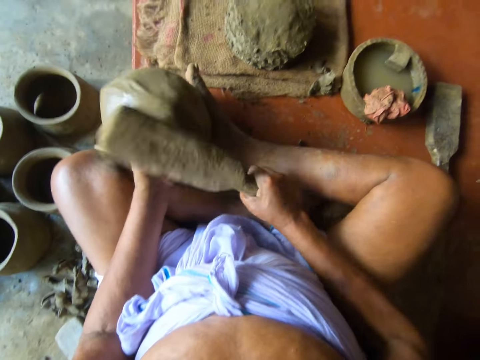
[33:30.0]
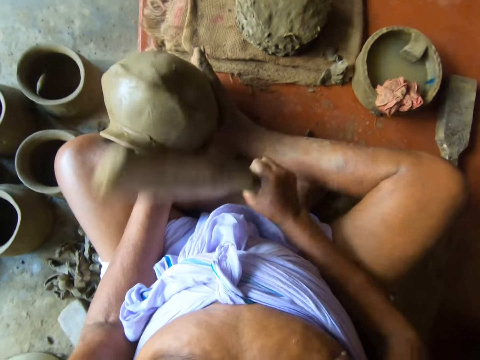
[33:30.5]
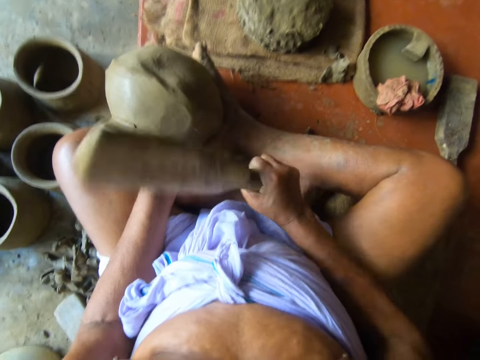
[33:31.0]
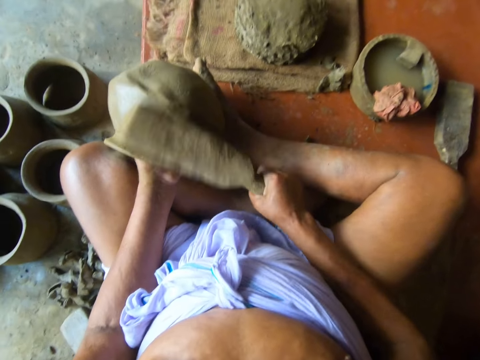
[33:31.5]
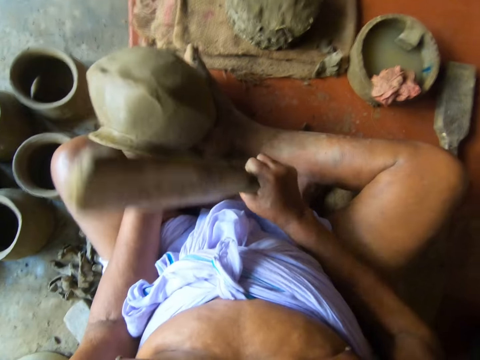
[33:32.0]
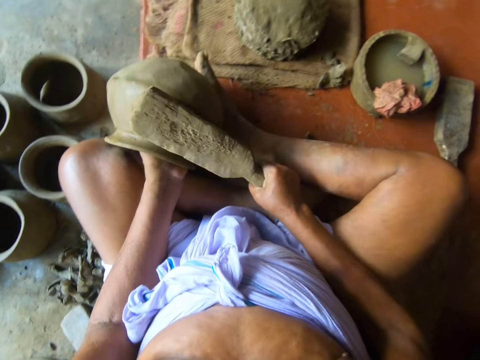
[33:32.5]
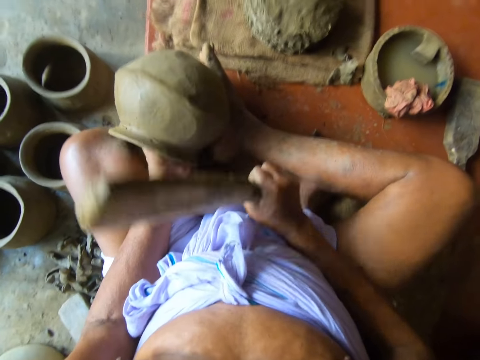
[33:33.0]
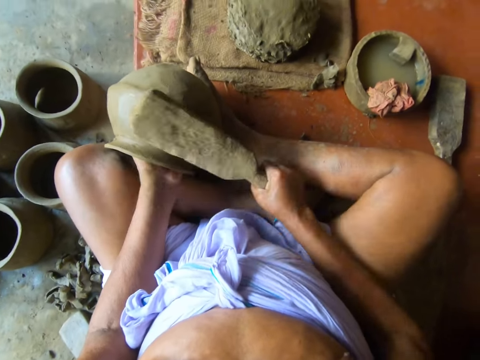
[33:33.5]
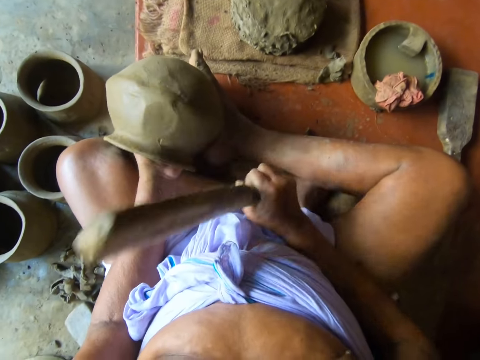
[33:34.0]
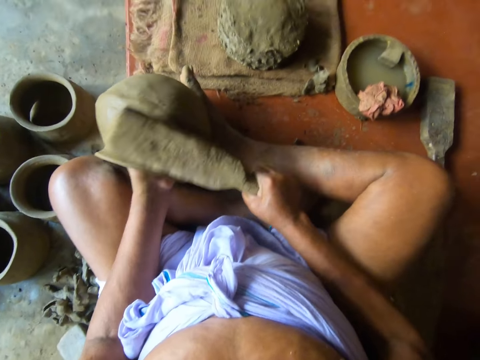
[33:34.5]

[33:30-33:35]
The camera wearer beats the pottery with the paddle in his right hand.

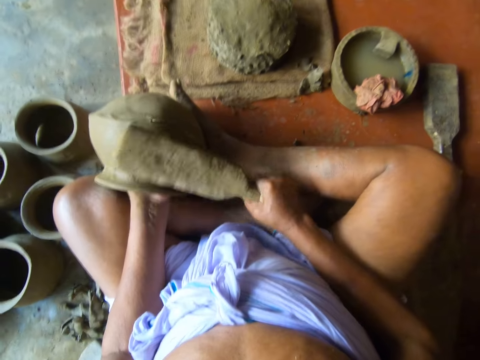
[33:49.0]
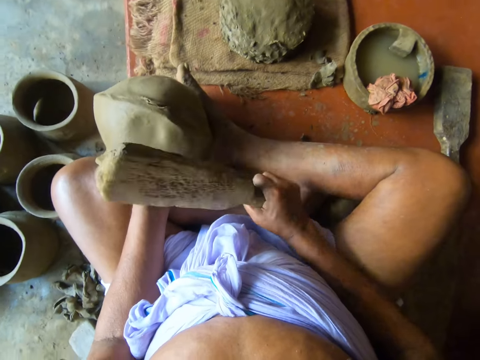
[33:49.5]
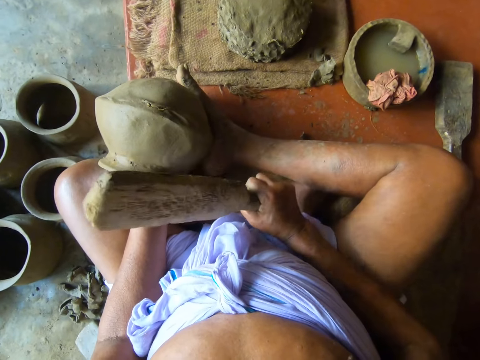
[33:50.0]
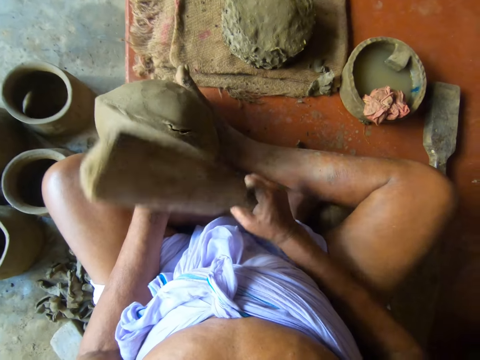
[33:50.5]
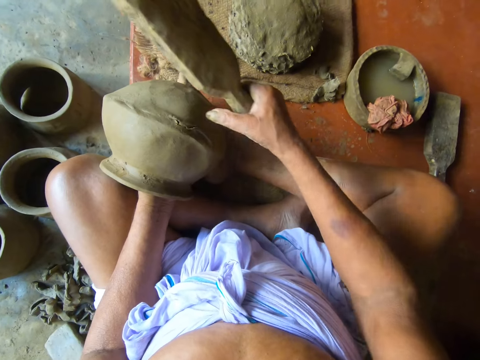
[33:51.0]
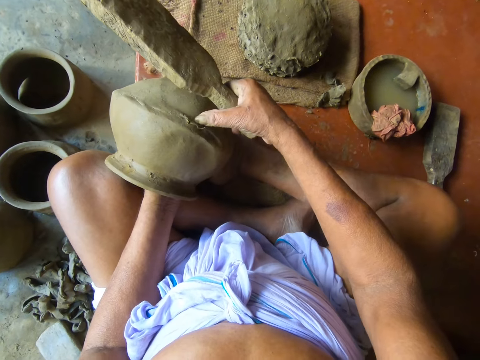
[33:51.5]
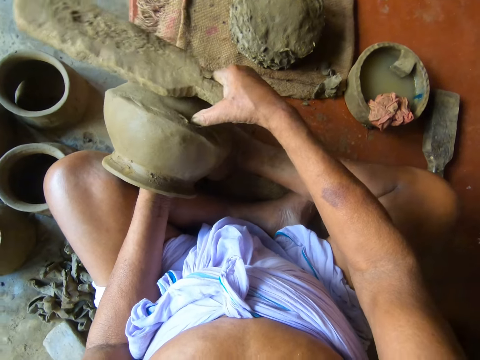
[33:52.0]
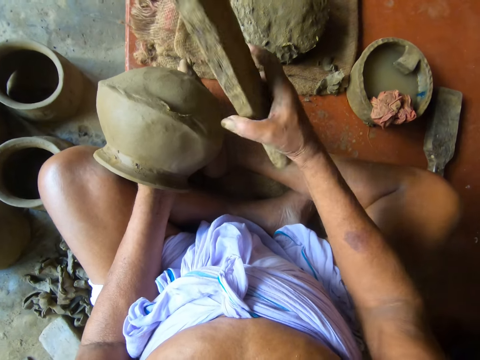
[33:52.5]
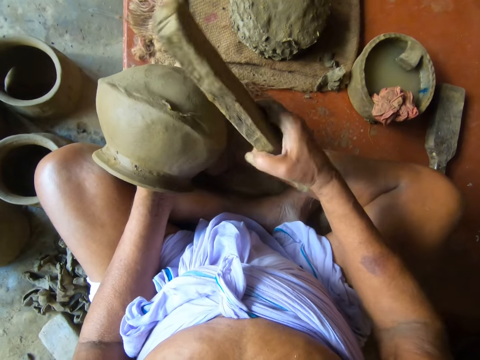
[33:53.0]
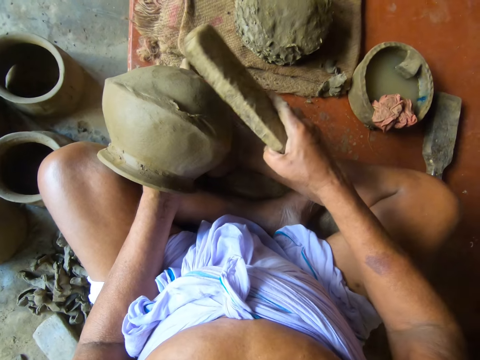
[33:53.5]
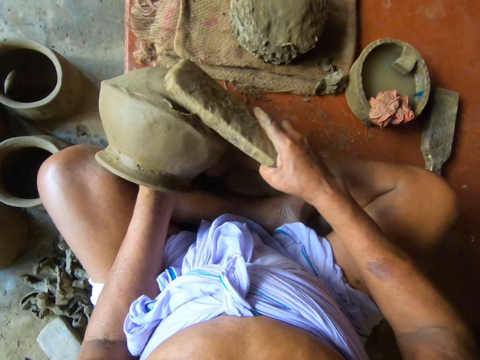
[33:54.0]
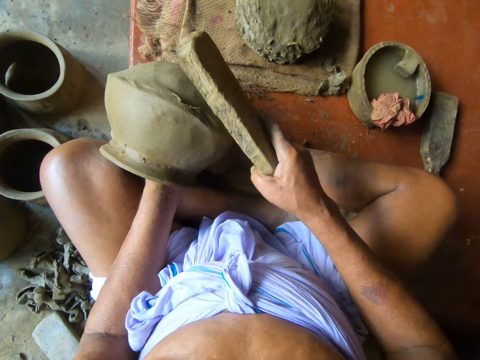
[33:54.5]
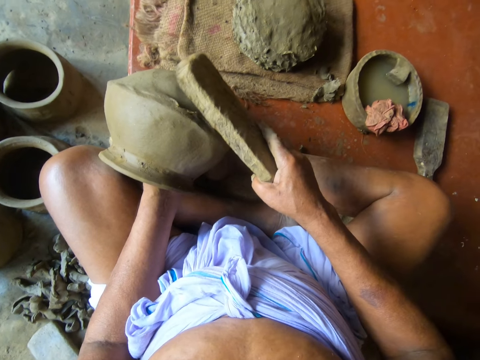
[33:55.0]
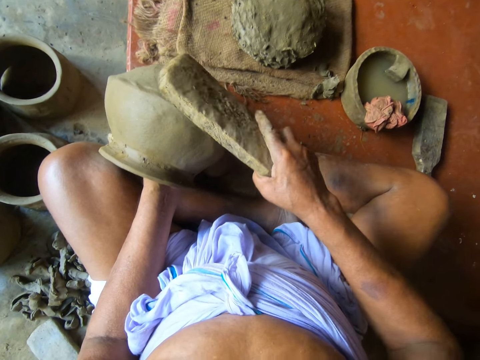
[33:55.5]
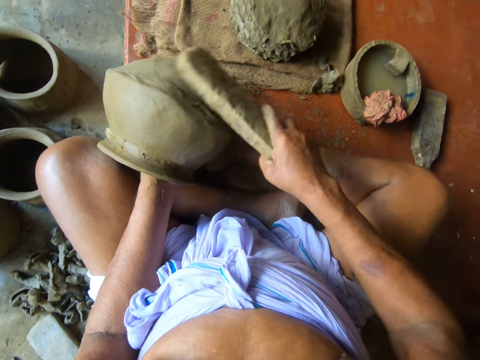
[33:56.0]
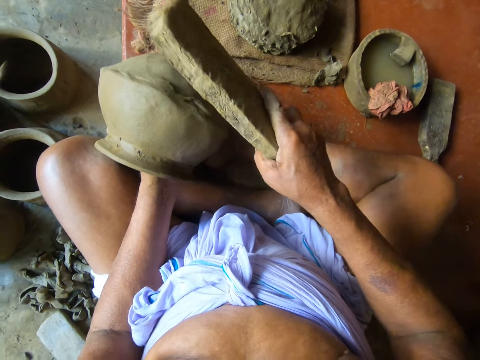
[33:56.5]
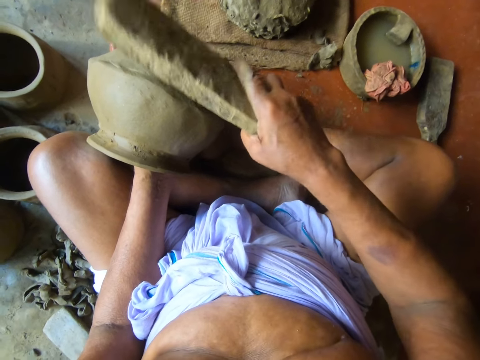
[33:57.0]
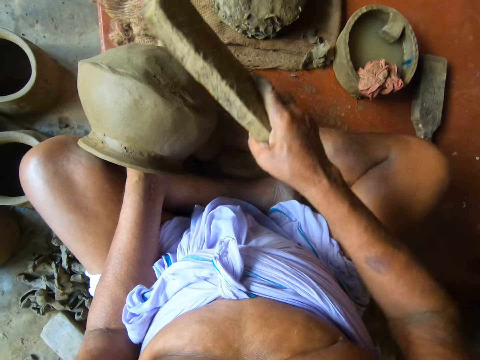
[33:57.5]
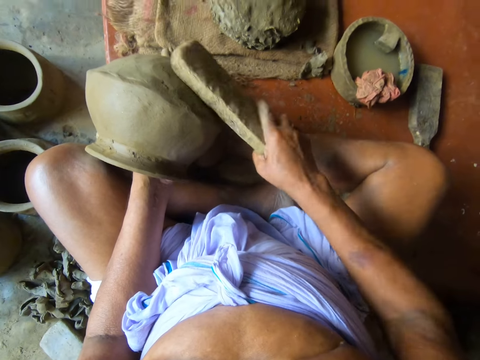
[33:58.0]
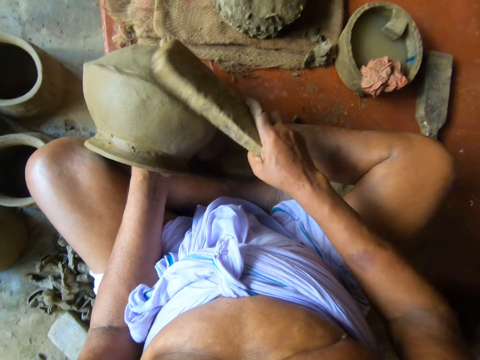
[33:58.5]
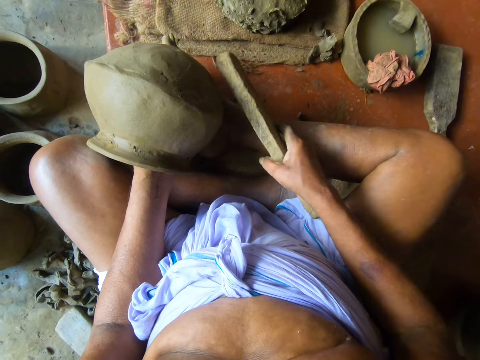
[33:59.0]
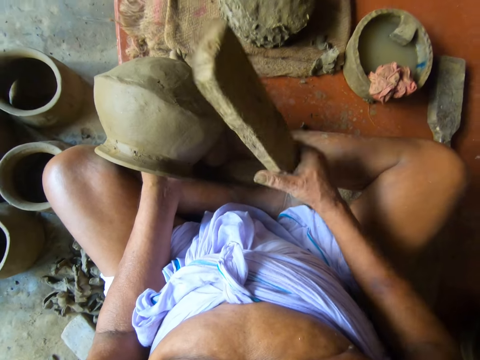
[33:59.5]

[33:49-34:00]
The camera wearer adjusts the pottery. He presses a broken spot on the pottery with his right hand. He beats the broken spot on the pottery with the paddle in his right hand.

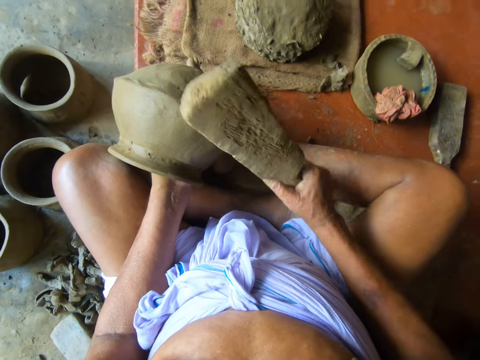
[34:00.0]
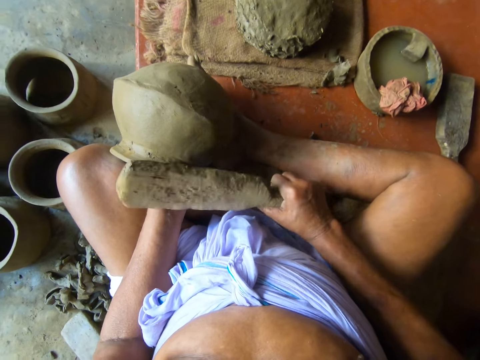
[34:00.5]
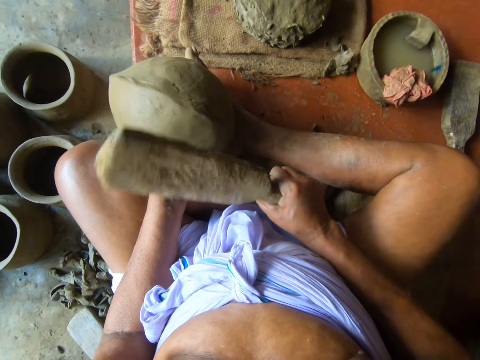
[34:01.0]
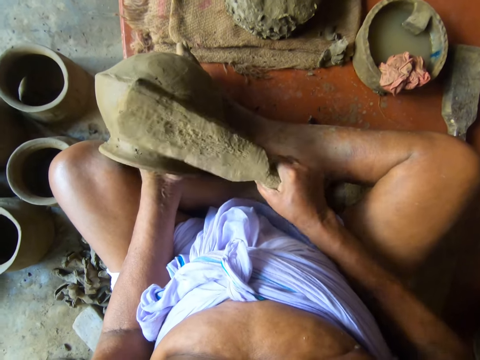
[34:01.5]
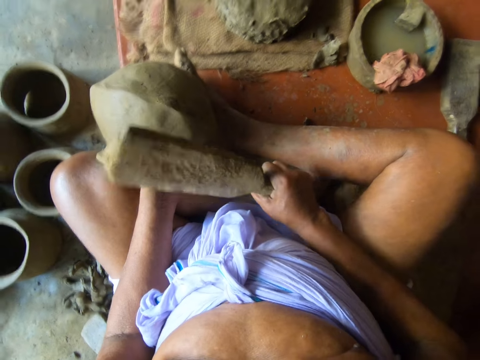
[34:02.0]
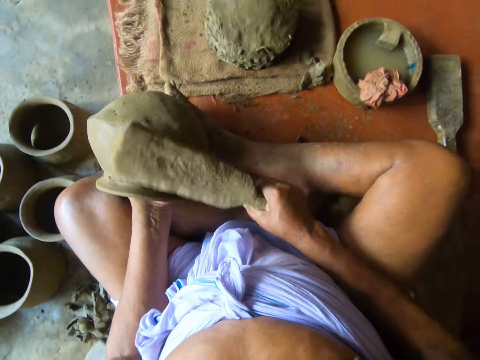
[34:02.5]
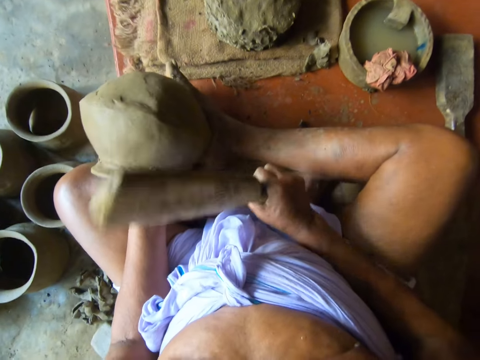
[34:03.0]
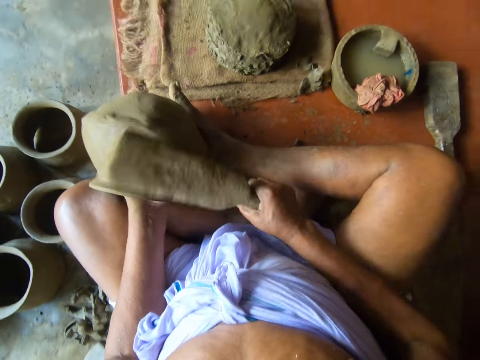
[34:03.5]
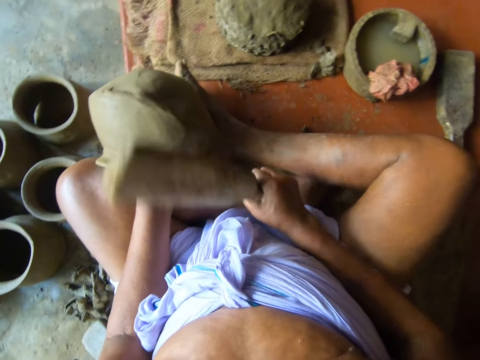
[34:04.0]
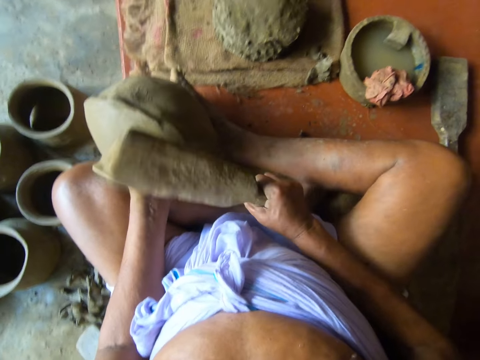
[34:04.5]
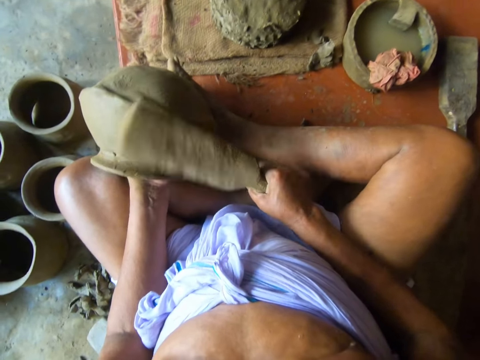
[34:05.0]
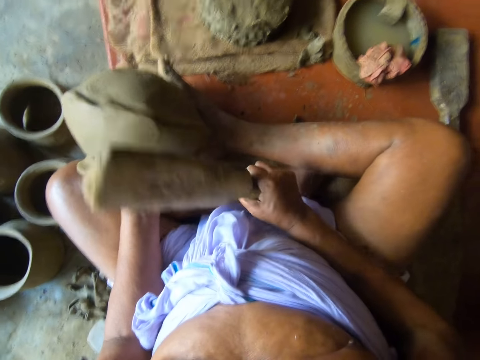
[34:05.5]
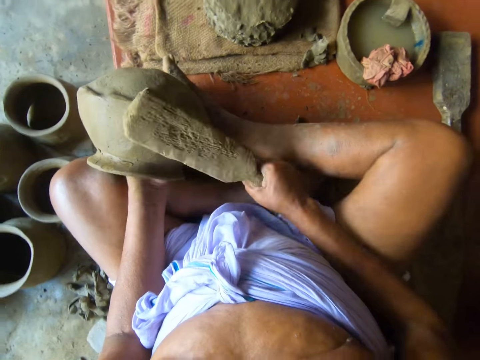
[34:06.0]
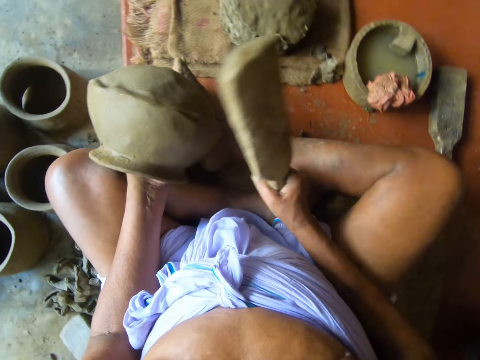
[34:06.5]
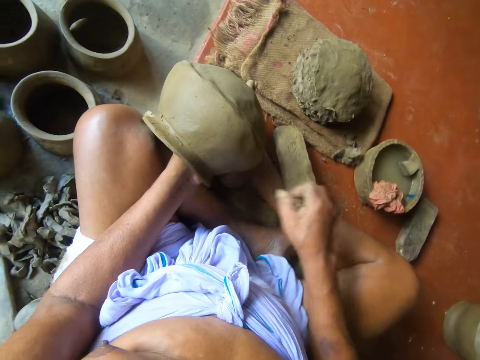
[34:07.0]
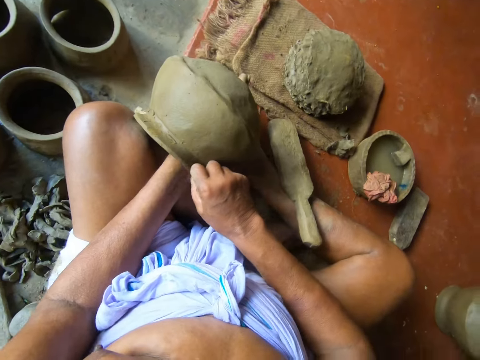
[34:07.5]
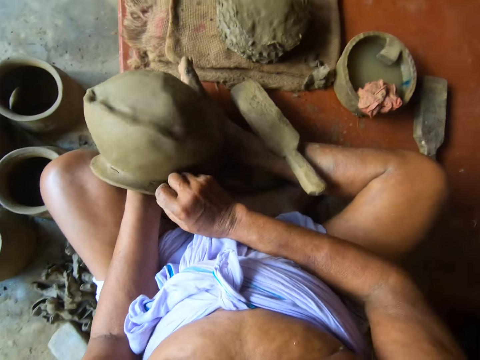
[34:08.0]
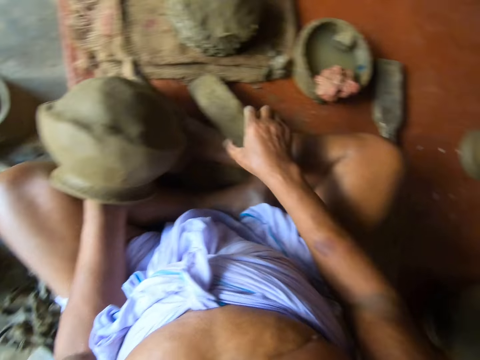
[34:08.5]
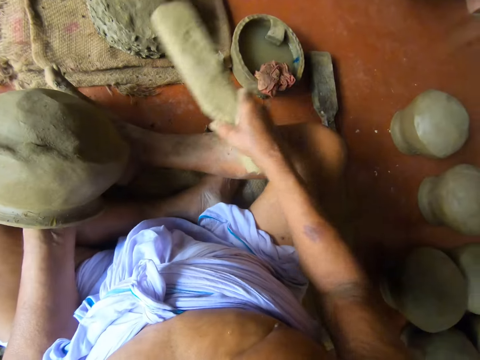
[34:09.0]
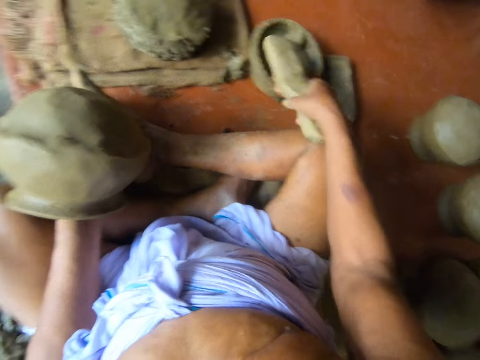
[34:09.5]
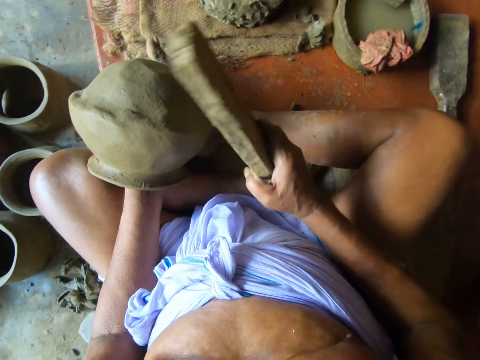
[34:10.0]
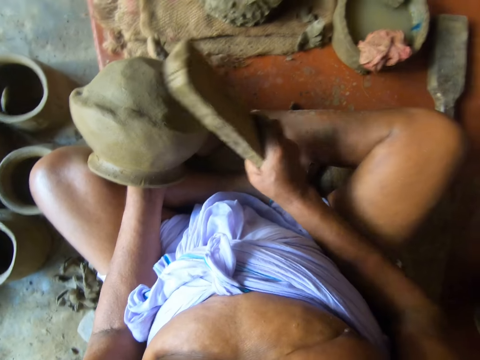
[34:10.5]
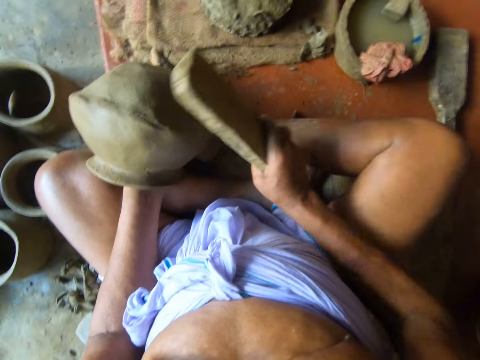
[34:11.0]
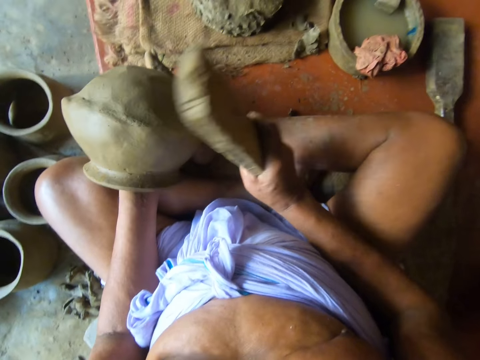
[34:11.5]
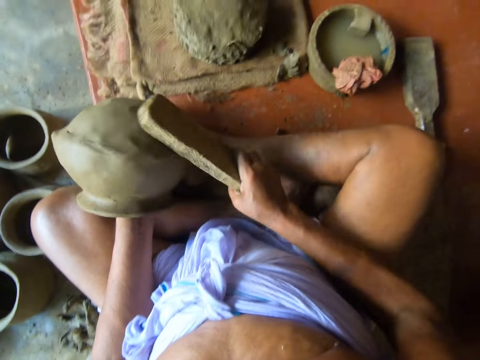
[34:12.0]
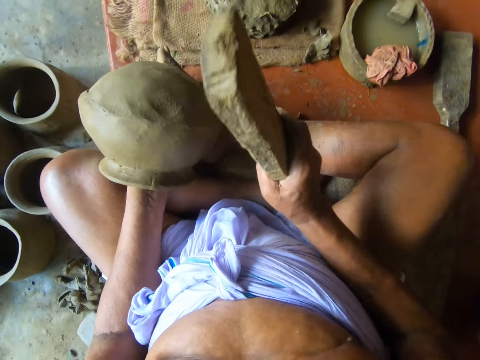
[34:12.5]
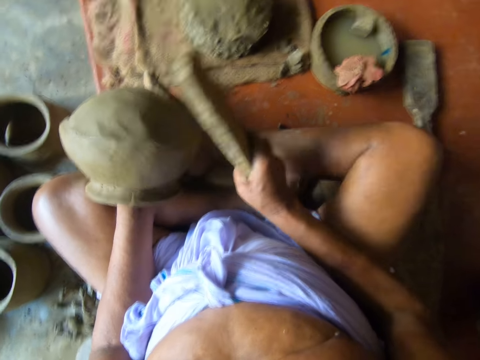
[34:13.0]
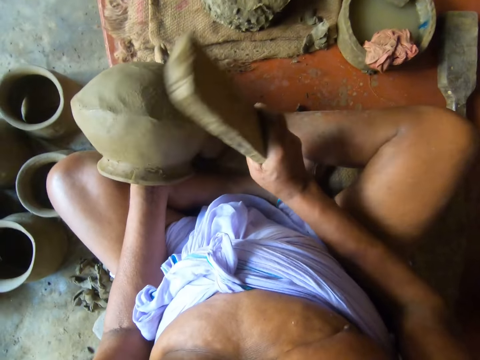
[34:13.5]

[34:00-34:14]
The camera wearer turns the pottery with his left hand. He beats the pottery with the paddle in his right hand. He drops the paddle on the table with his right hand. He adjusts the pottery. He turns the pottery with his left hand. He picks up the paddle on the table with his right hand. He dips the paddle in the pot of water on the table with his right hand. He beats the pottery with the paddle in his right hand. He turns the pottery with his left hand. He beats the pottery with the paddle in his right hand.
